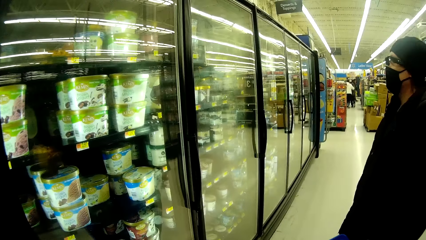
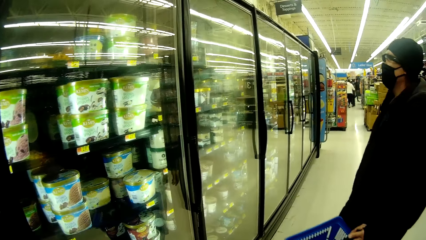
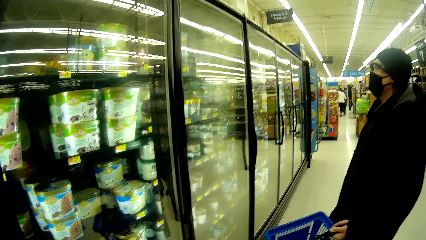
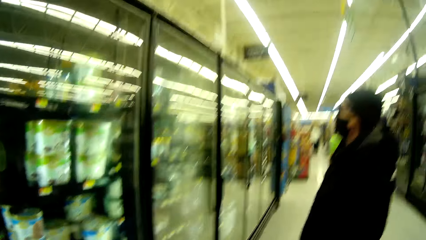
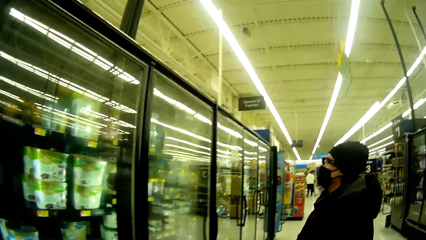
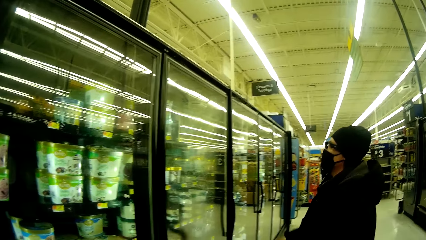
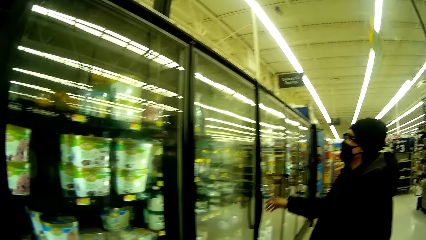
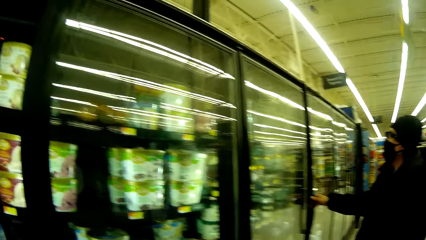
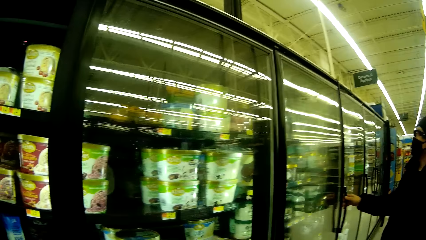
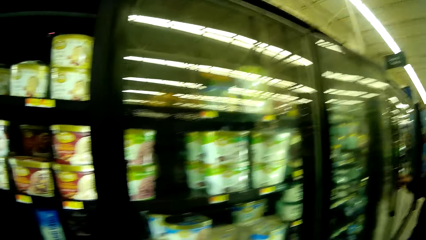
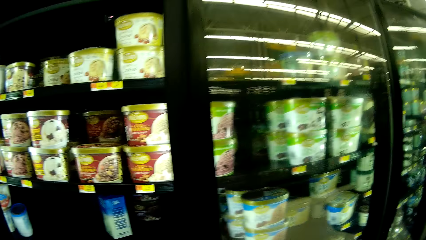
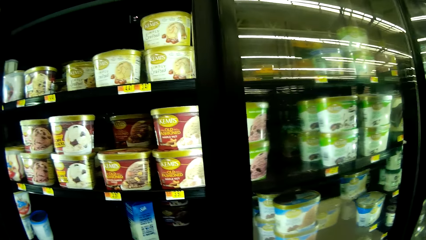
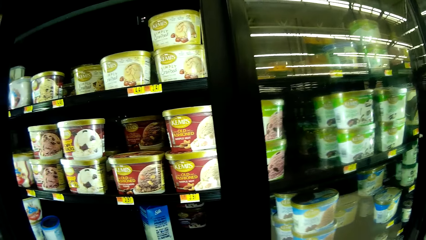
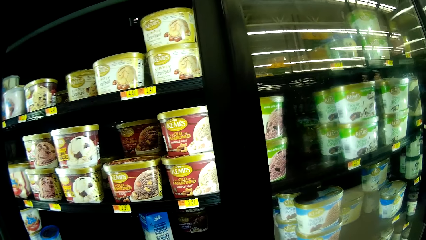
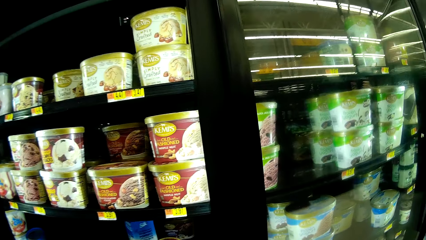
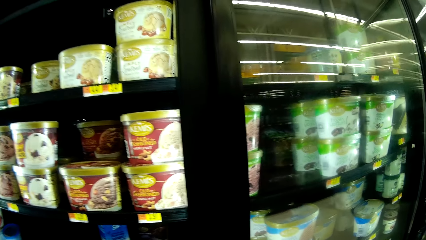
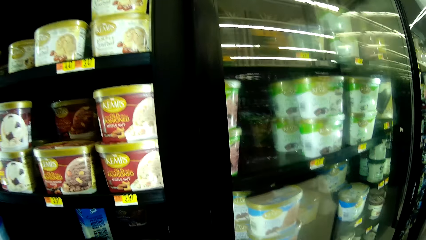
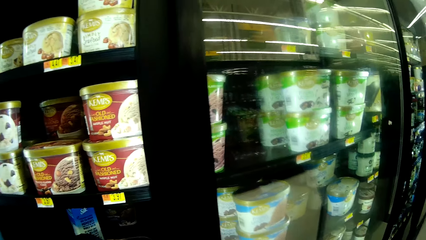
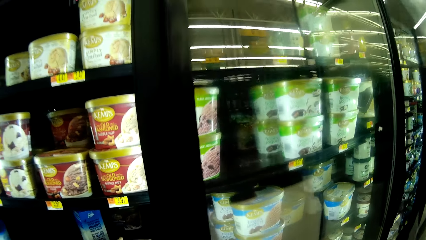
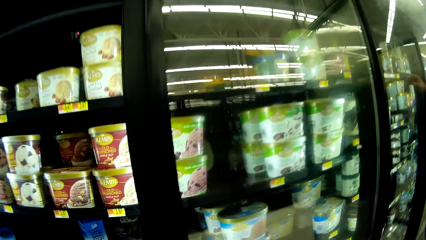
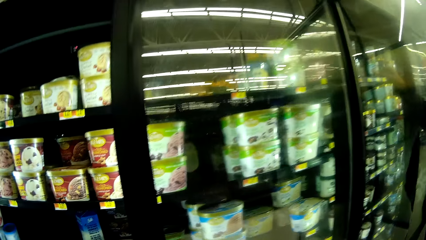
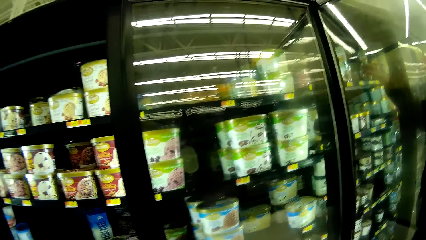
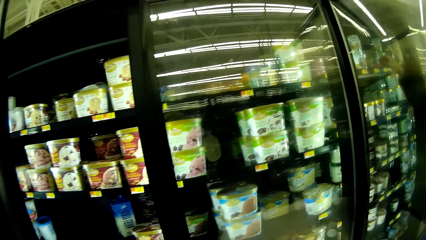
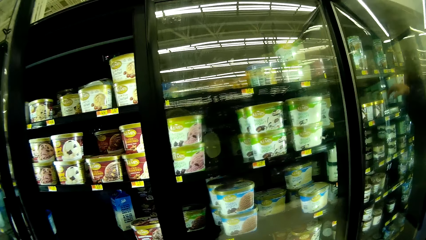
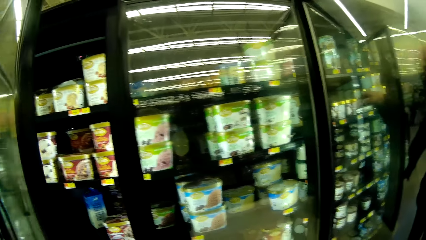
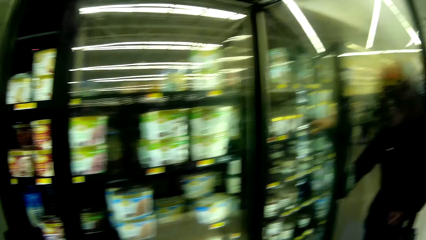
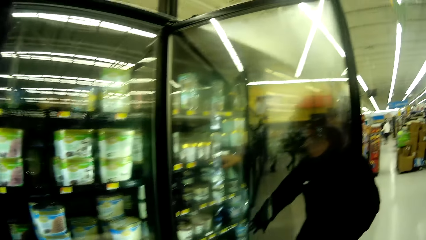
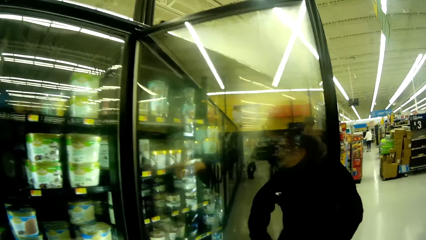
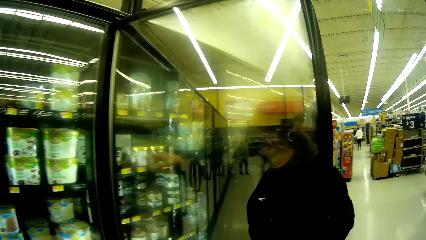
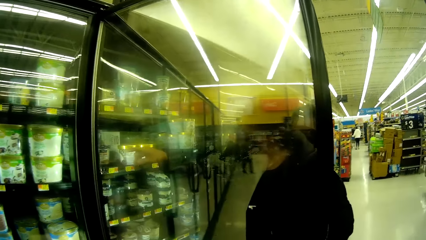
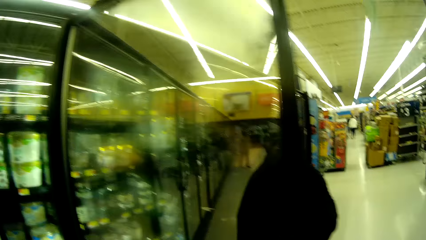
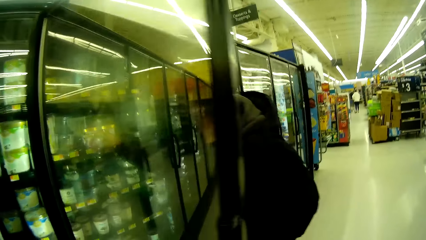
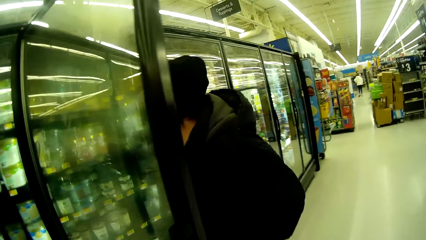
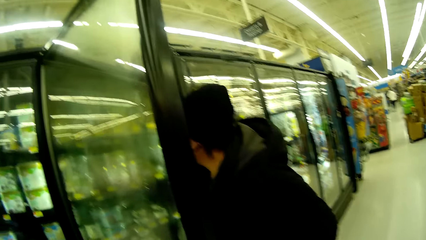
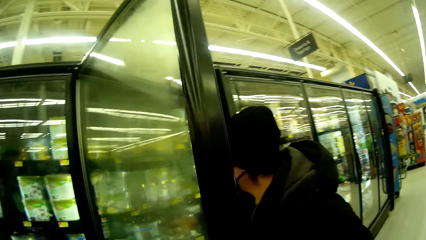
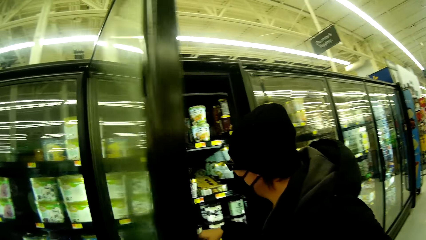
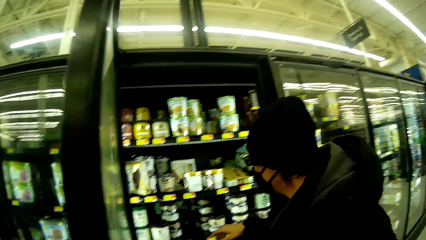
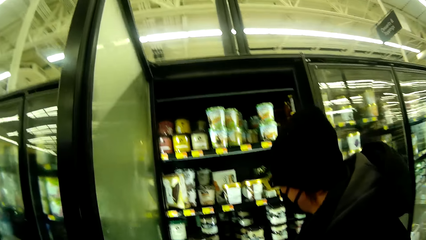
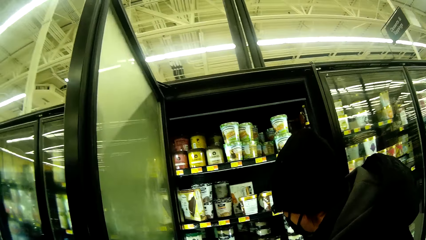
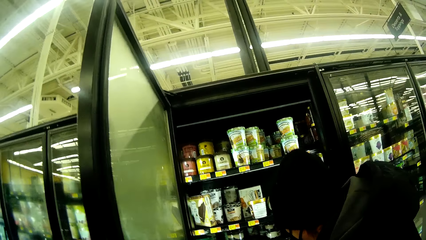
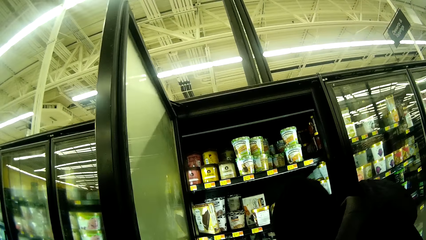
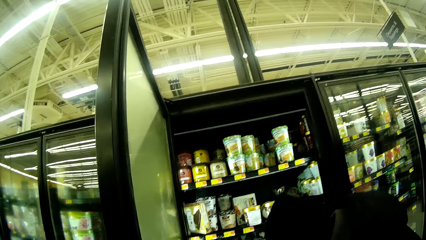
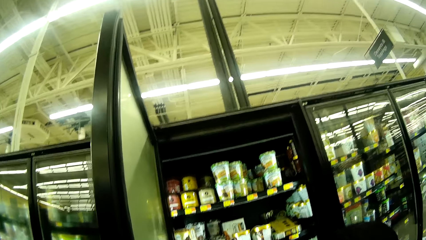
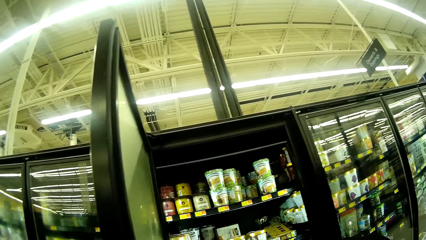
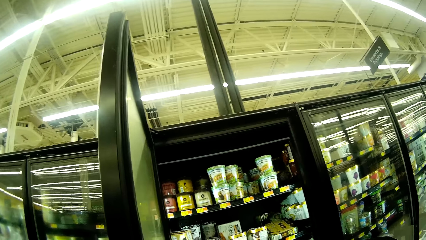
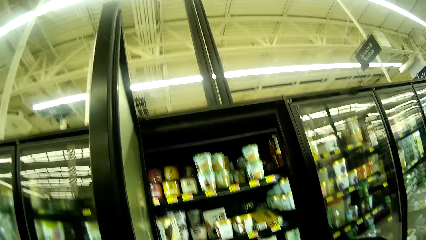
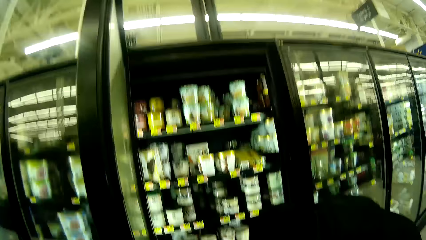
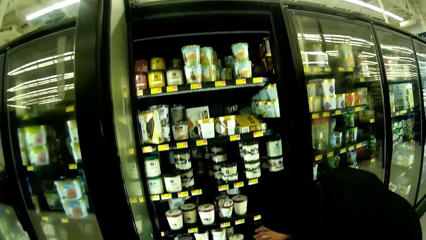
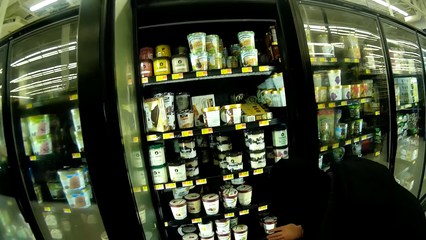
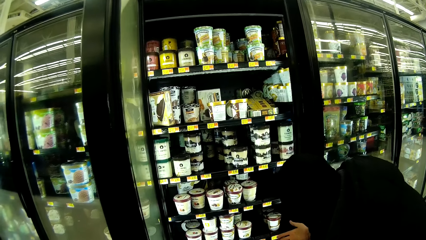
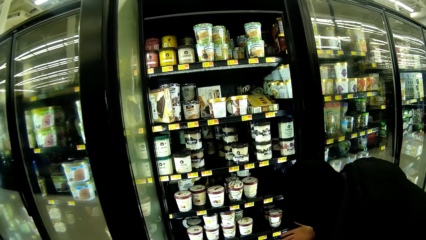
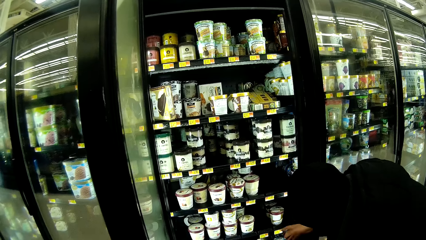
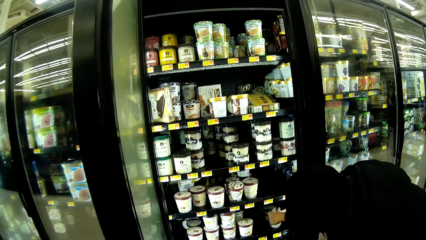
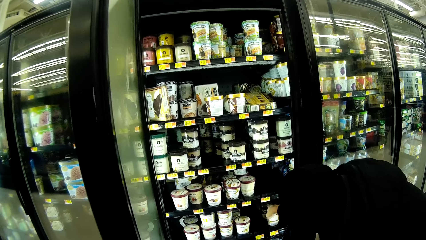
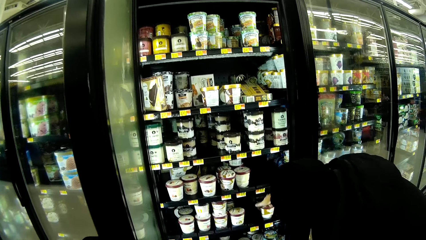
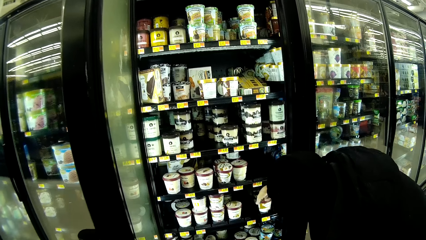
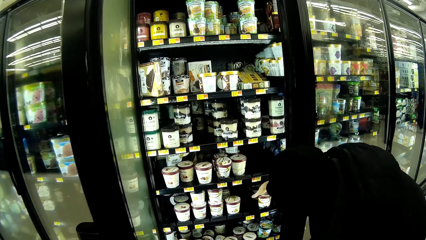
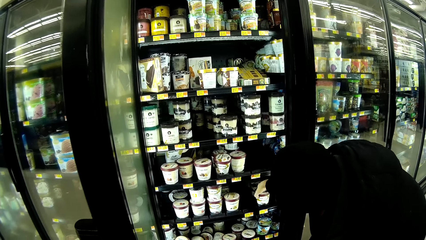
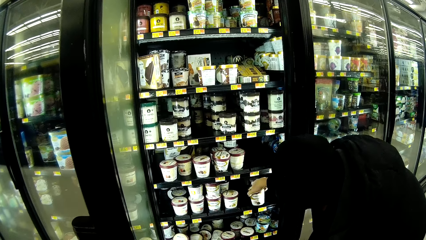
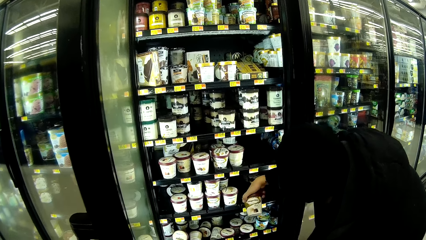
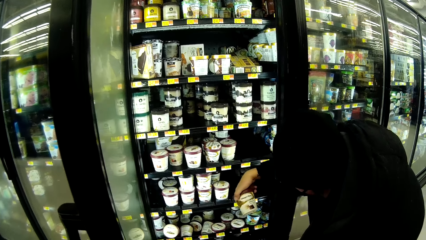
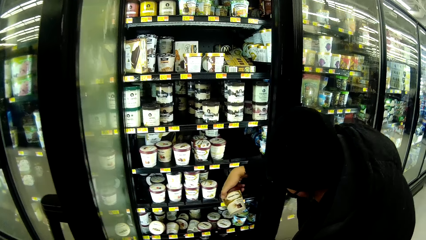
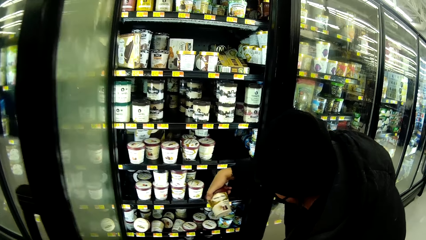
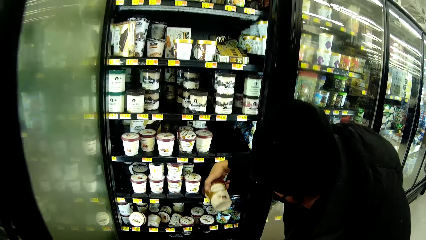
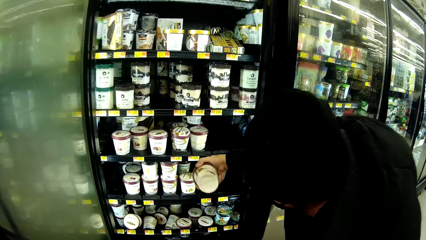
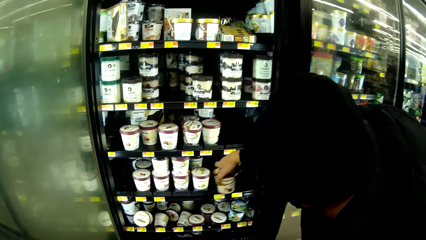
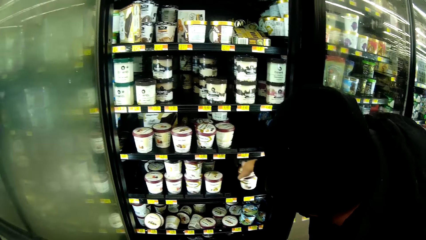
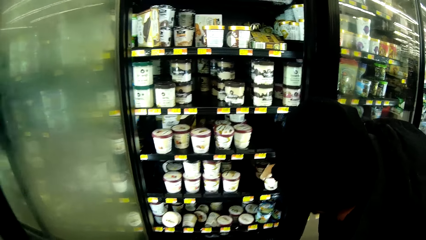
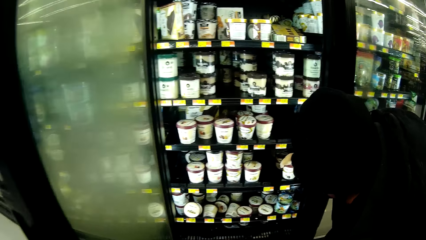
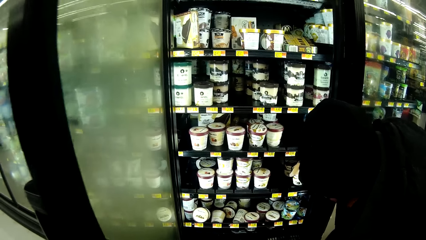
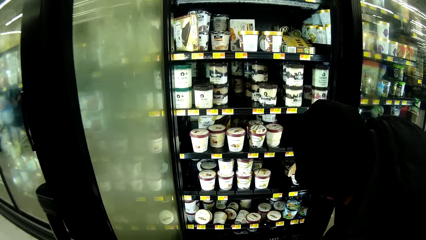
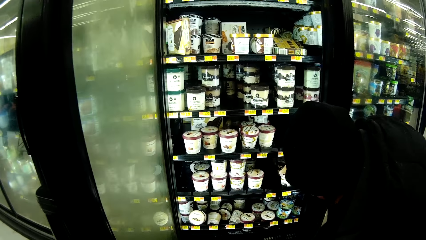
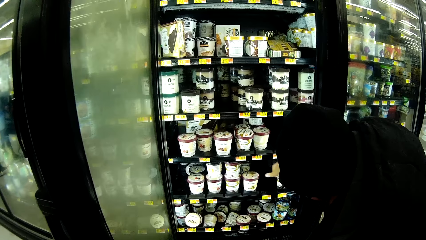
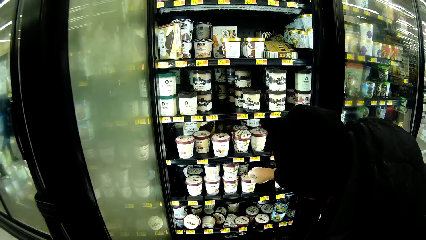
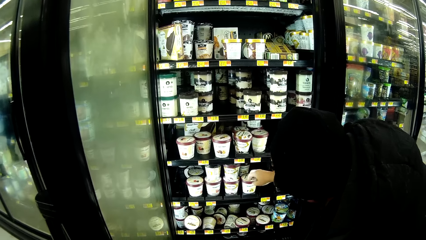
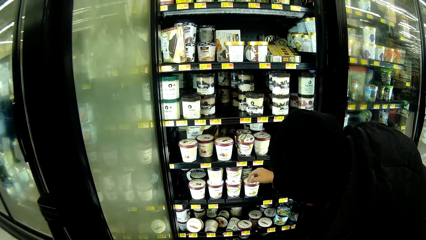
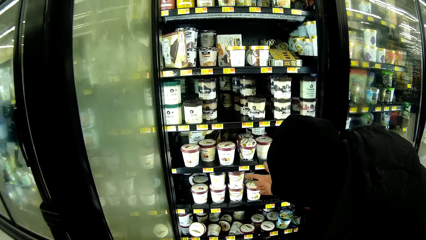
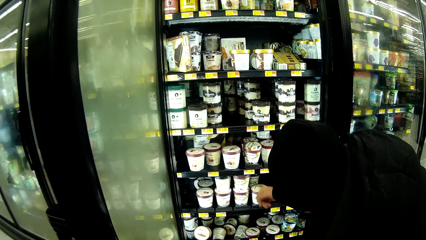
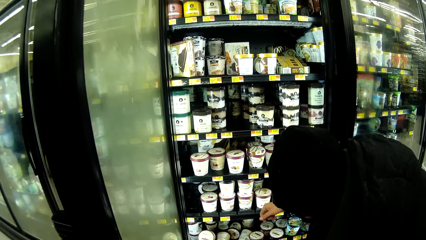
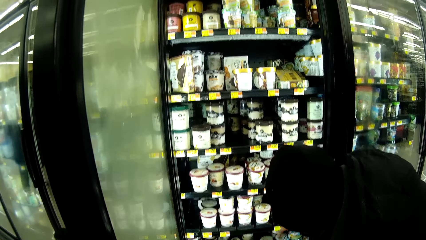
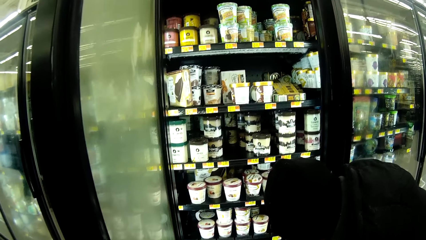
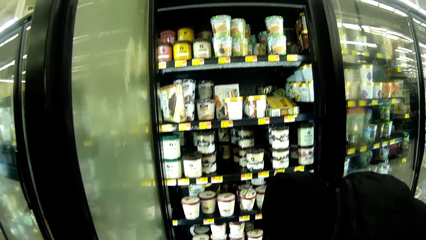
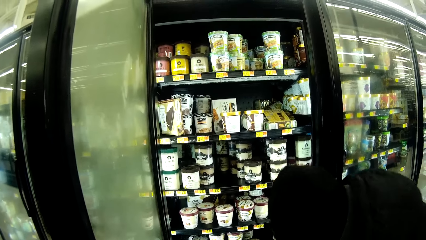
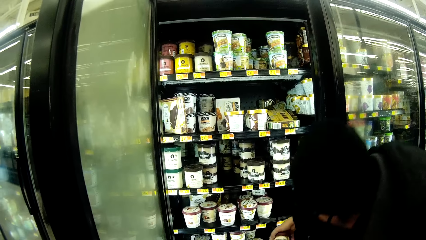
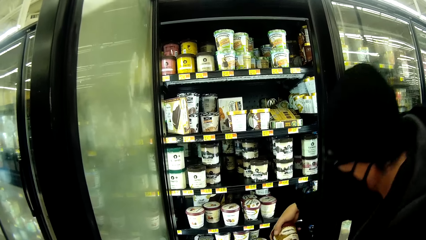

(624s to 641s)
A woman opens the fridge with her right hand. The camera wearer looks at items in the display. The woman stretches her right hand towards an ice cream can in the fridge. The woman takes out the ice cream can from the fridge. The woman drops the ice cream can in the fridge. The woman touches the top of the ice cream can in the fridge with the tip of her right hand.
